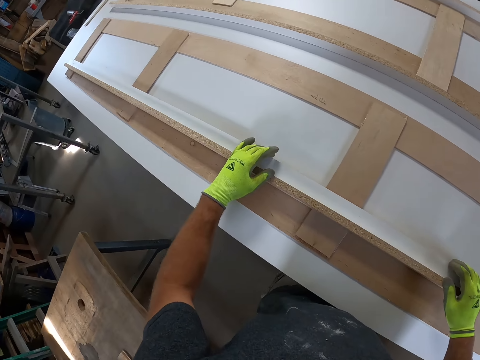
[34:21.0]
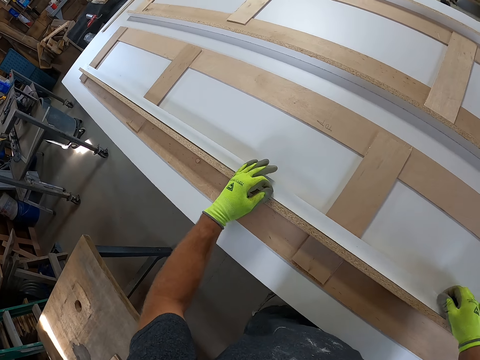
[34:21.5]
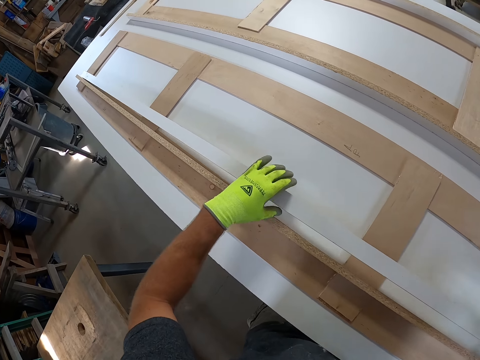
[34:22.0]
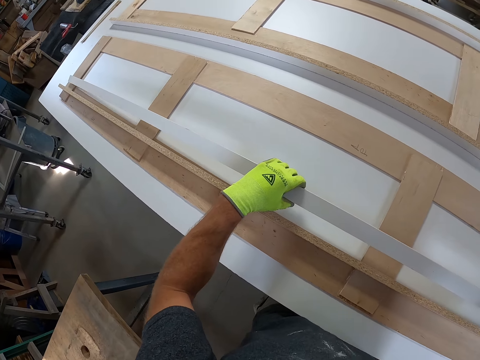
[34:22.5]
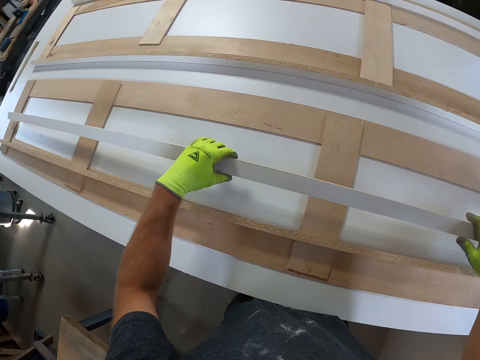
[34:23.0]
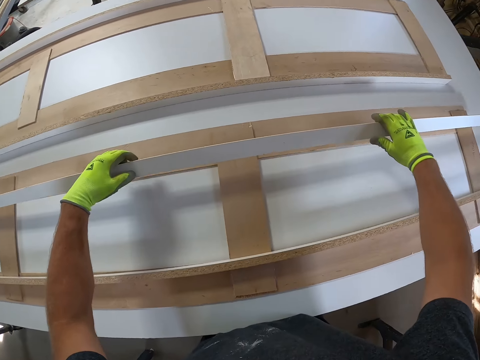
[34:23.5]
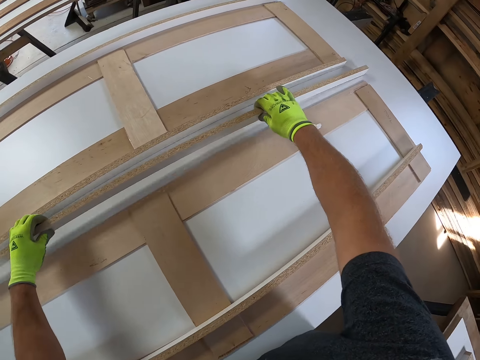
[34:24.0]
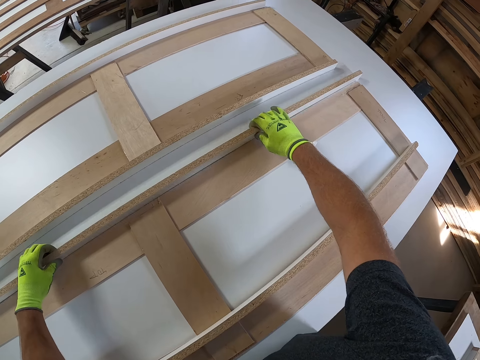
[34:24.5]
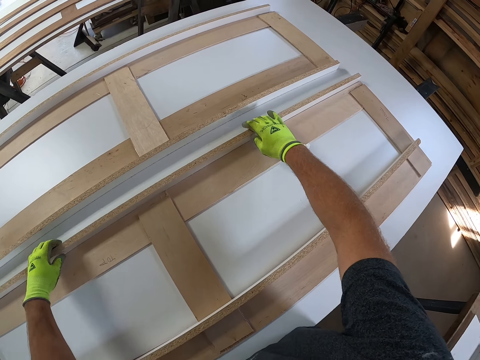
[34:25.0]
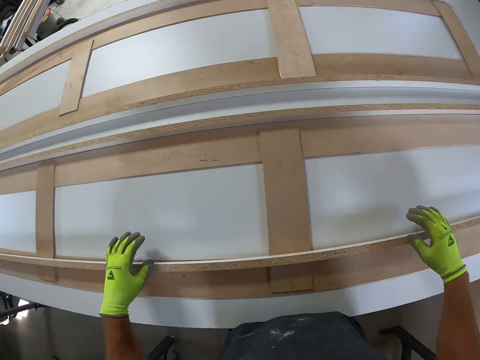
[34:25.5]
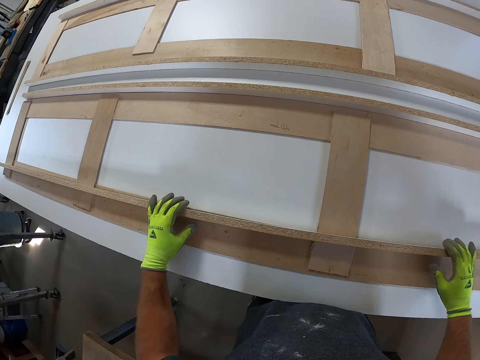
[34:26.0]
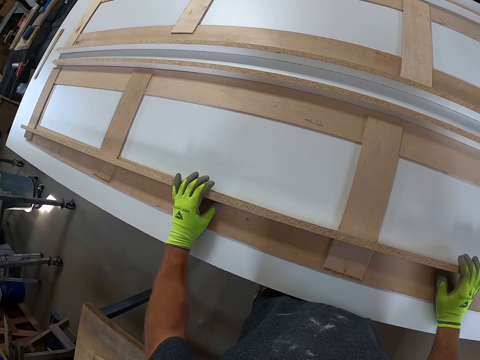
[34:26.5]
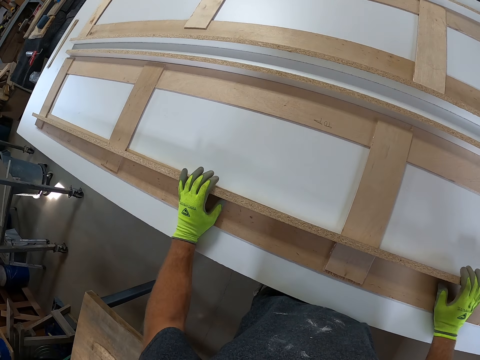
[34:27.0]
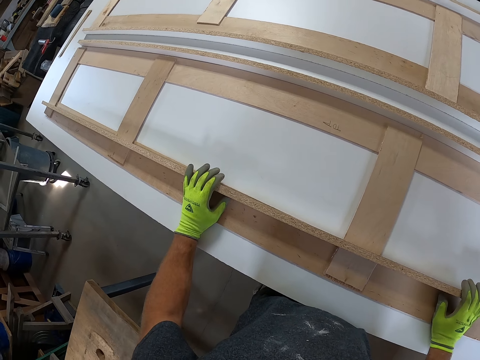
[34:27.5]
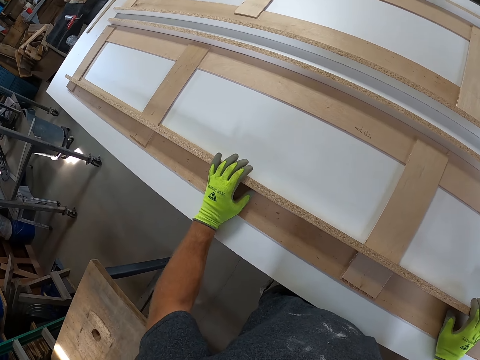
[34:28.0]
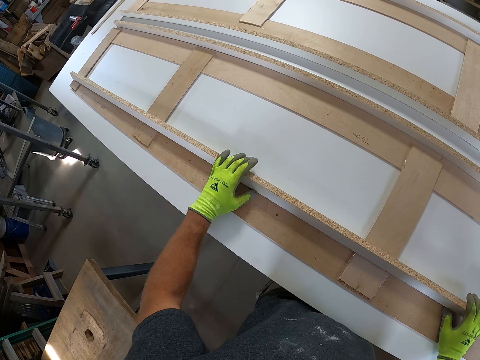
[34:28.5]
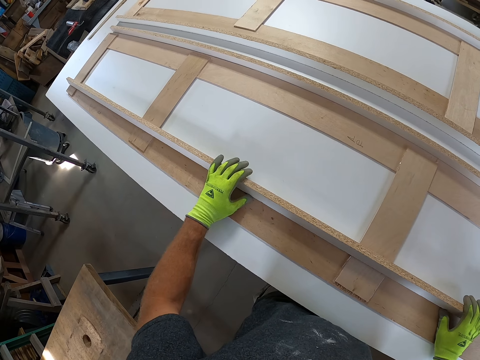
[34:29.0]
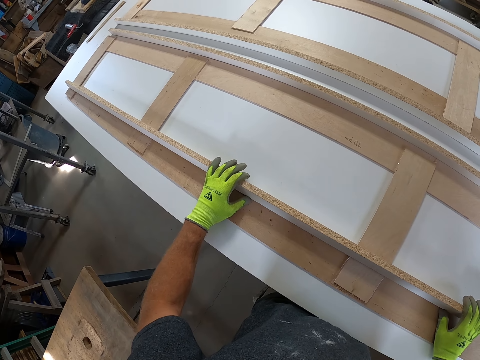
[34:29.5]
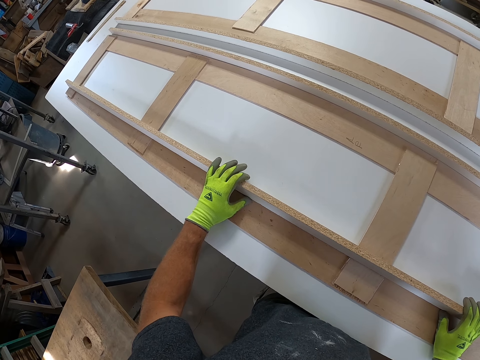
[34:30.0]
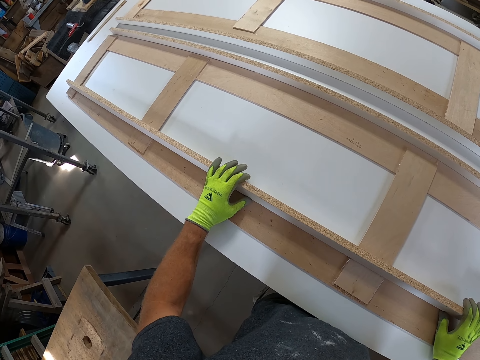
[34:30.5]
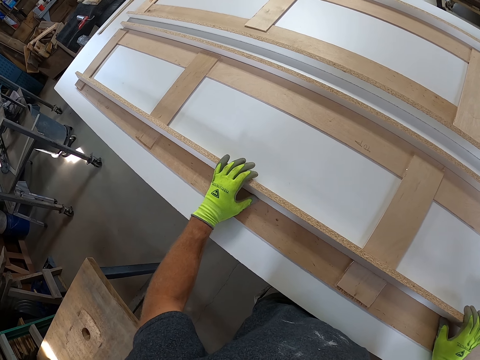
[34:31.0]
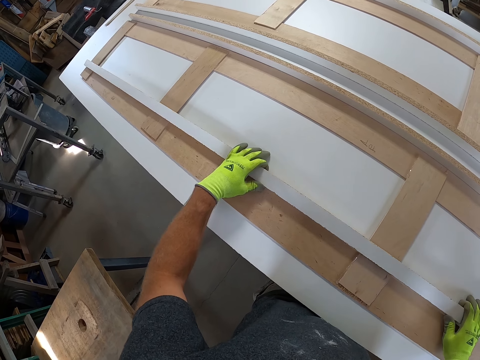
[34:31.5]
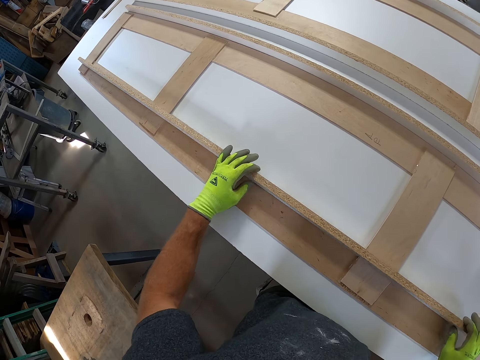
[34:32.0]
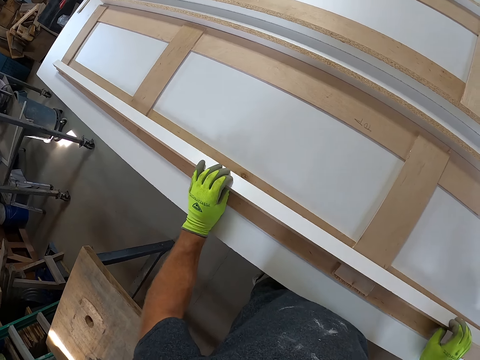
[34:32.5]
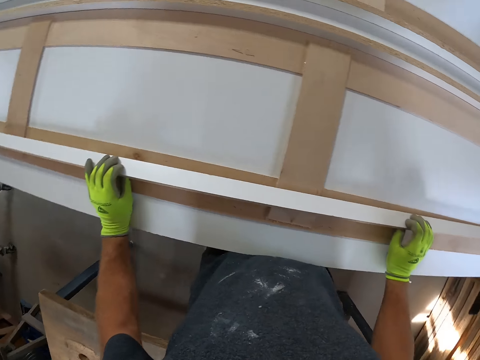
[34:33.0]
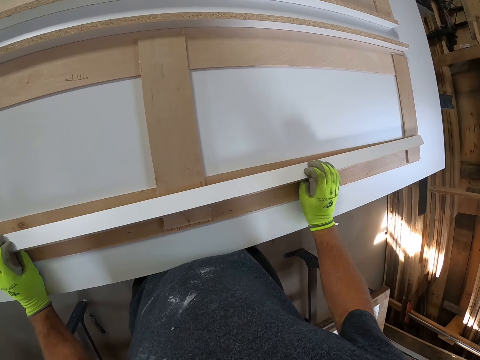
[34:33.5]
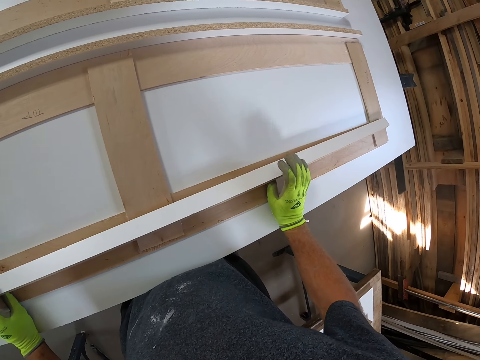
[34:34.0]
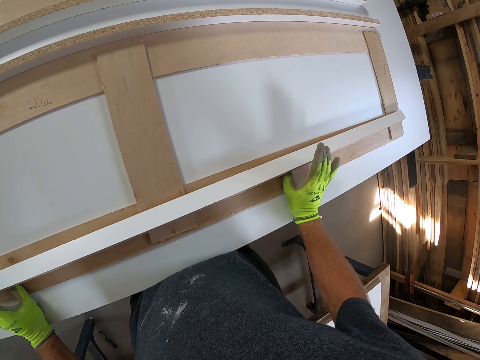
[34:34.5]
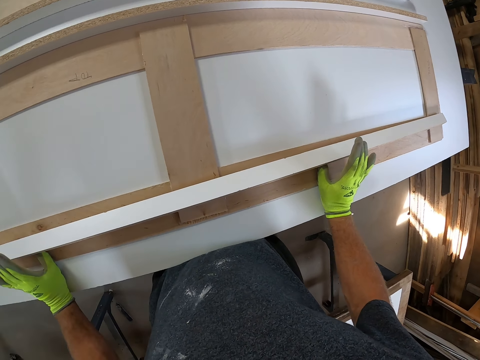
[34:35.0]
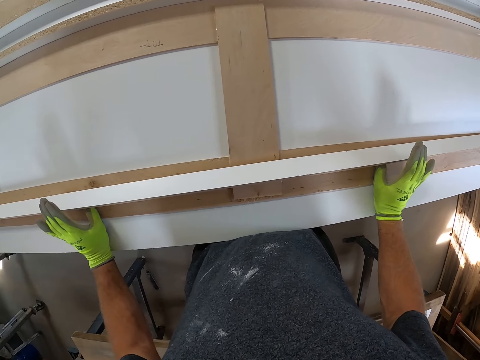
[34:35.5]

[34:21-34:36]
The camera wearer takes the piece of wood. They put the piece of wood on the table. They look at the table.

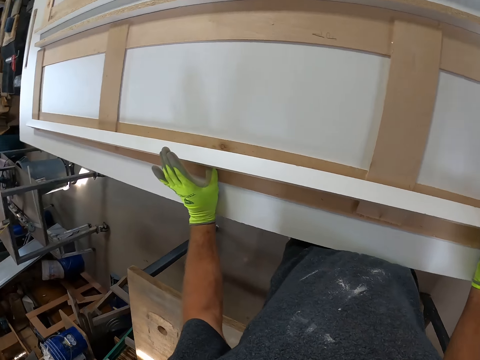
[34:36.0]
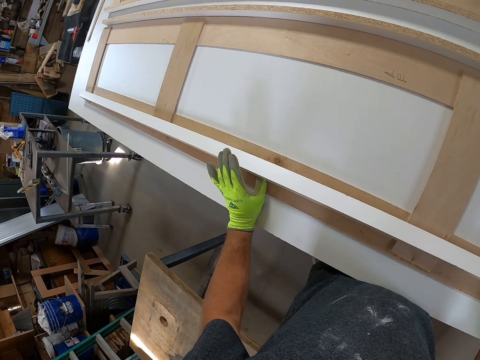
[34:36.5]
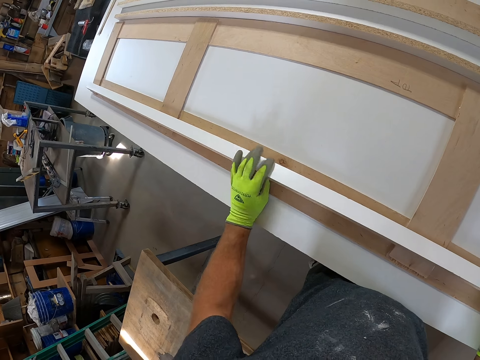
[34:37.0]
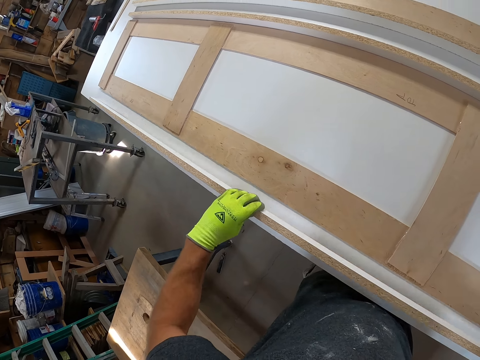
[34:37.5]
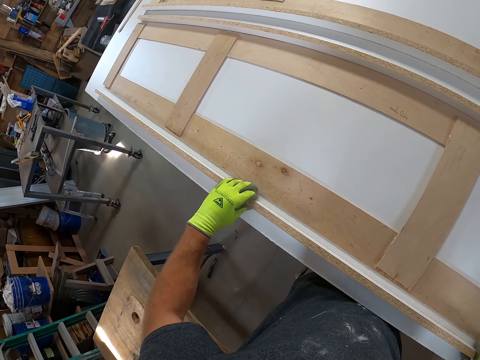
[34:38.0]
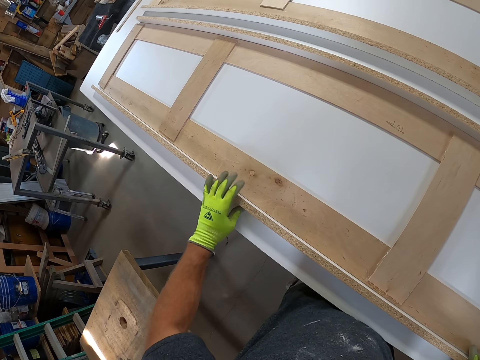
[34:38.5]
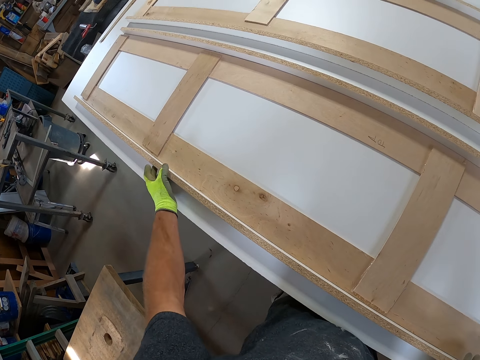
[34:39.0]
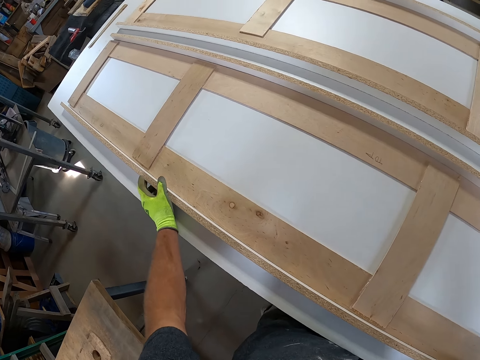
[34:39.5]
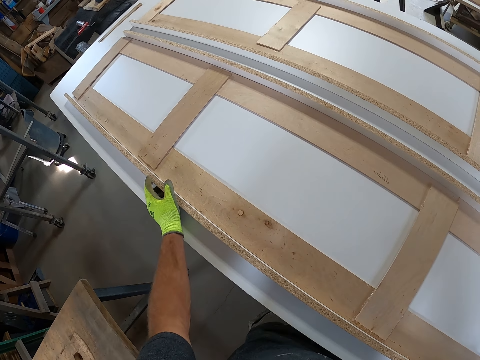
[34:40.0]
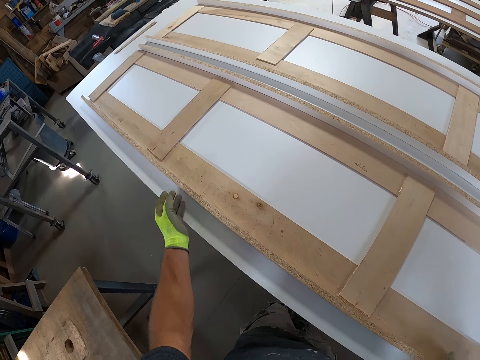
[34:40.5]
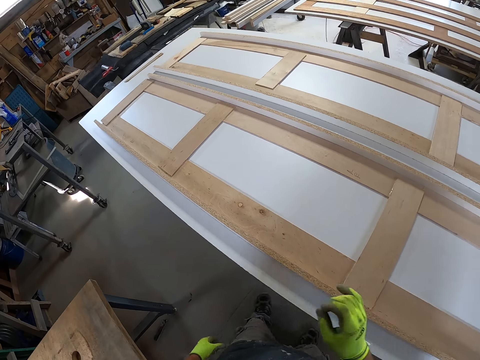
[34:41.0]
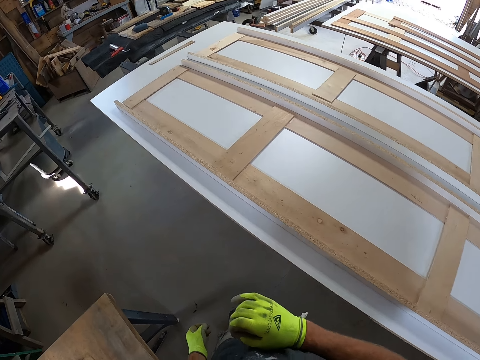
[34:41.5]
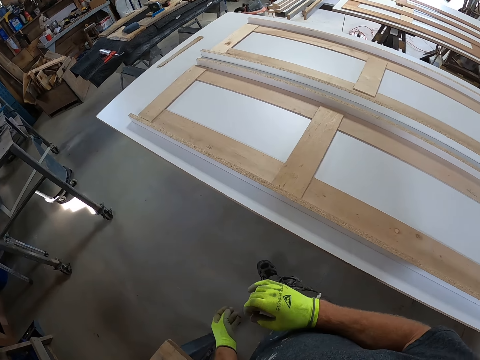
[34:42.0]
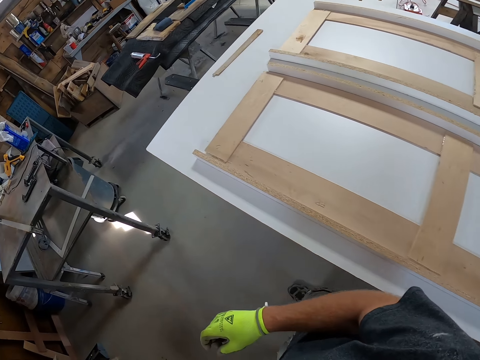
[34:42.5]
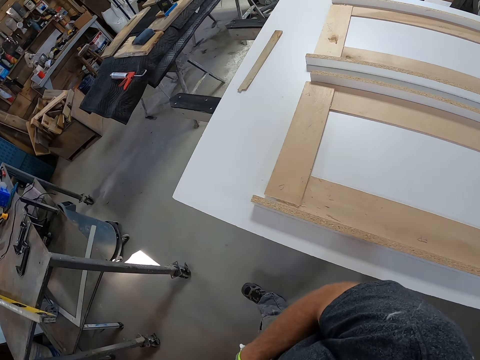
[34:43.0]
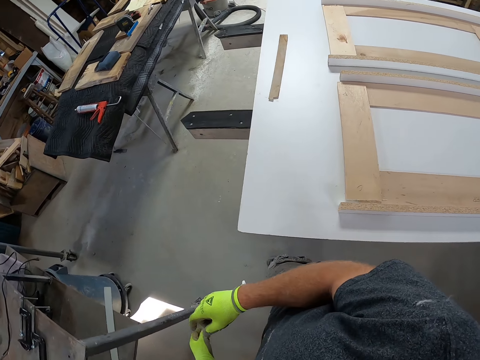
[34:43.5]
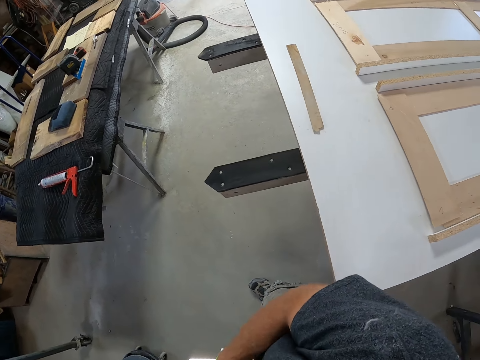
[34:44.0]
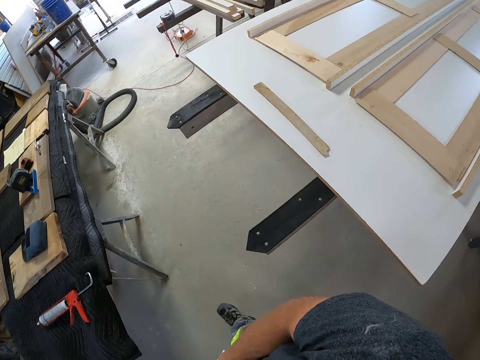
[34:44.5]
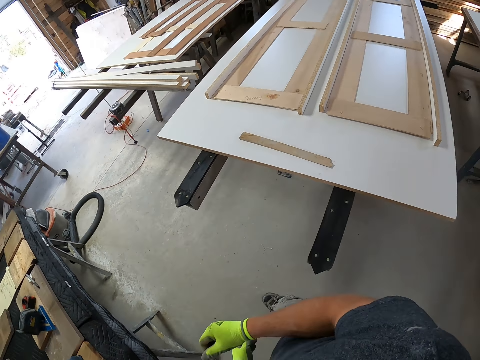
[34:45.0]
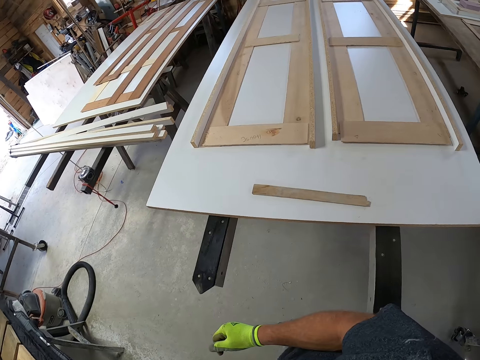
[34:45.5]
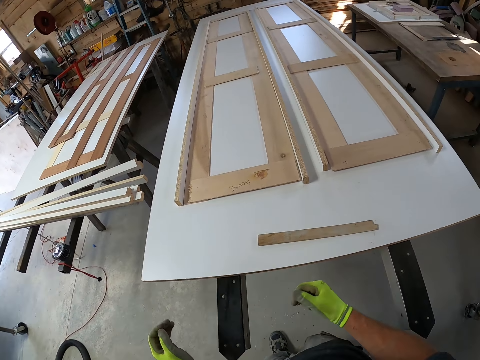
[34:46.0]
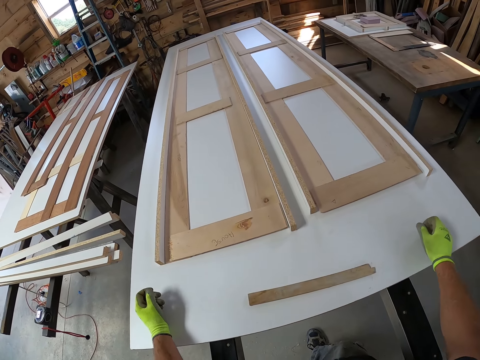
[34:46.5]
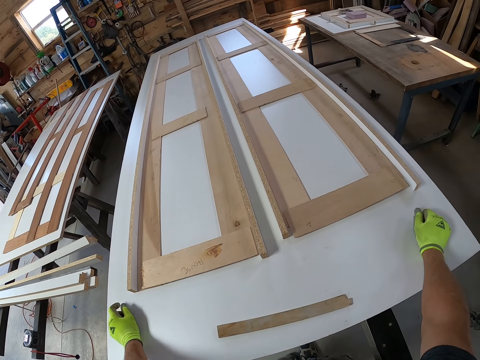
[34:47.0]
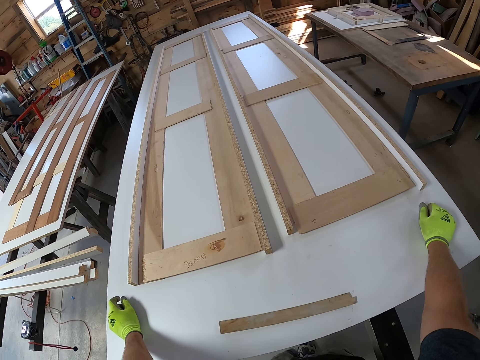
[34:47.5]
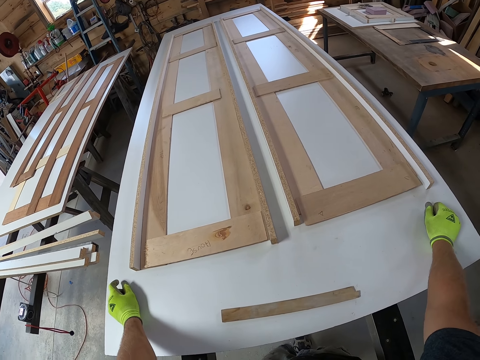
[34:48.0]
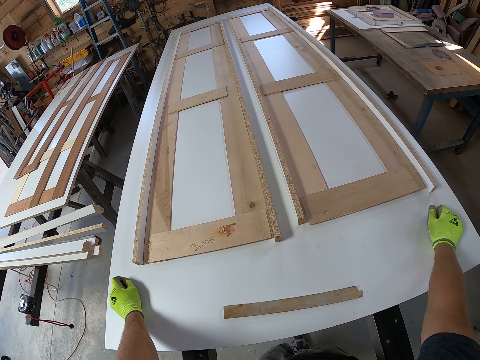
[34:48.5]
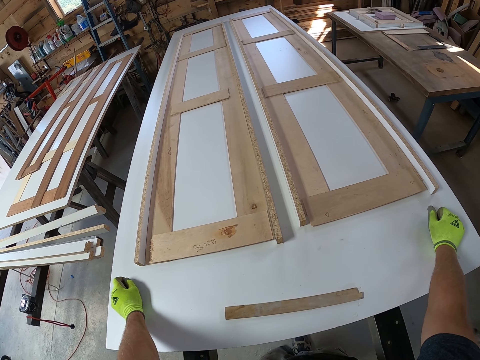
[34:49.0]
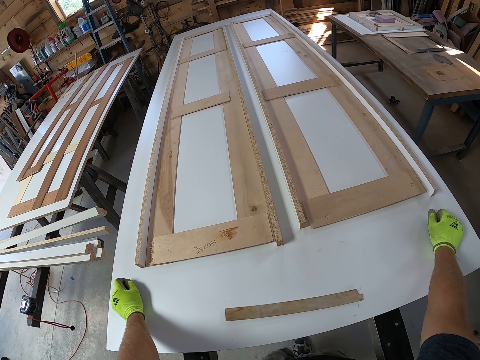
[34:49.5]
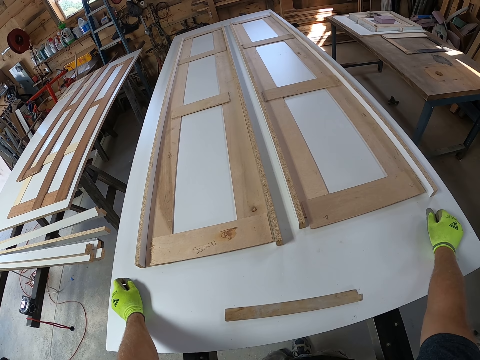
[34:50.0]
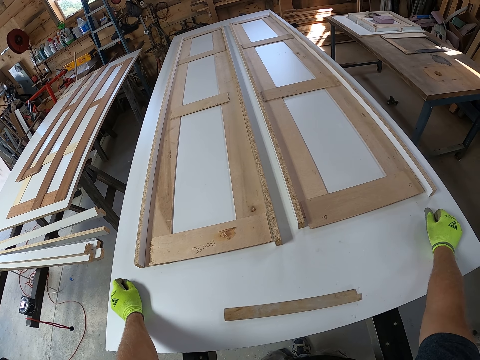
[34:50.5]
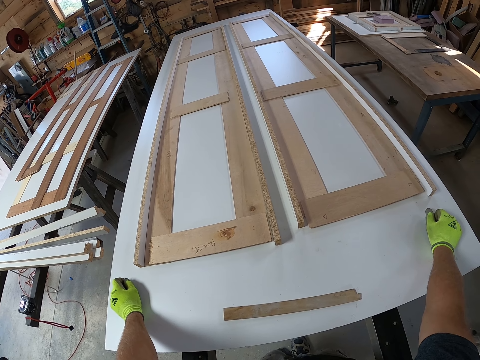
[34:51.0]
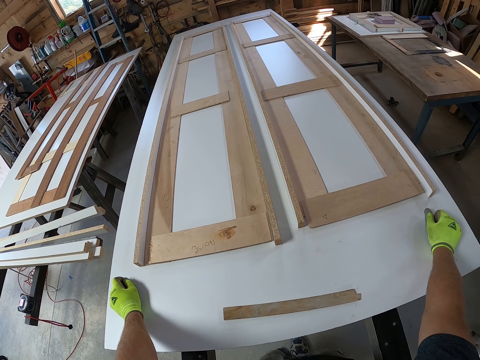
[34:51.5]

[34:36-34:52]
The camera wearer puts the piece of wood on the table. He walks in the workshop. He puts his hand on the table.
